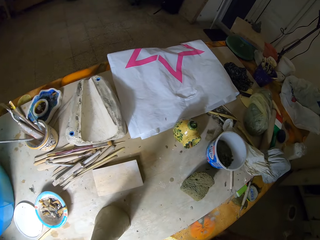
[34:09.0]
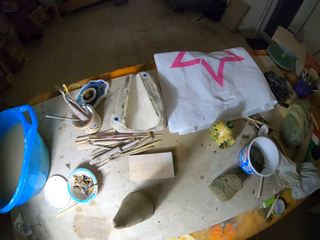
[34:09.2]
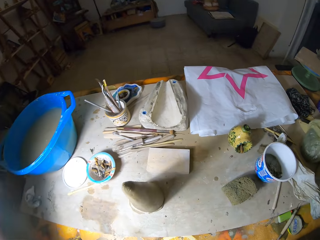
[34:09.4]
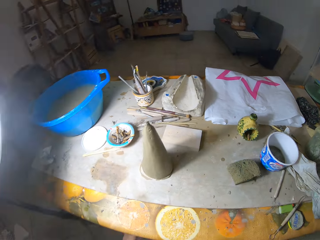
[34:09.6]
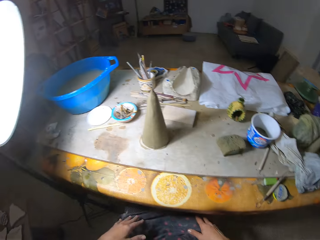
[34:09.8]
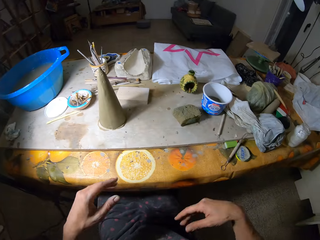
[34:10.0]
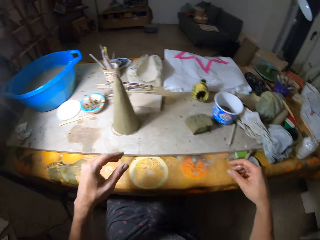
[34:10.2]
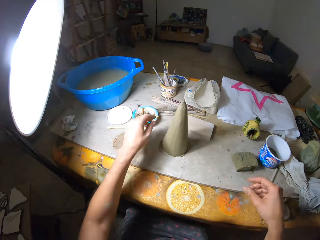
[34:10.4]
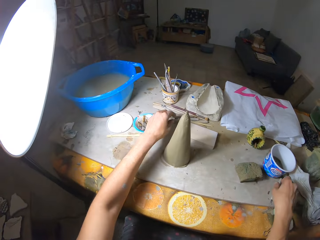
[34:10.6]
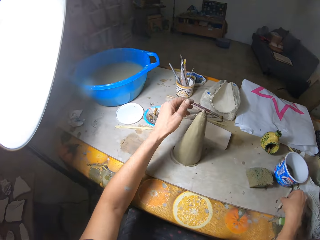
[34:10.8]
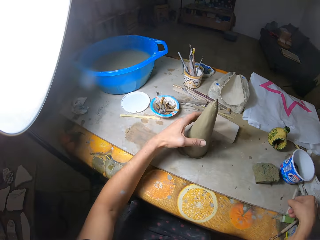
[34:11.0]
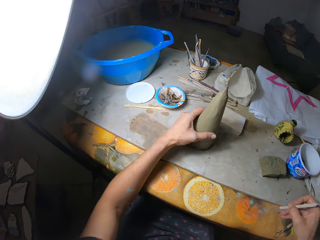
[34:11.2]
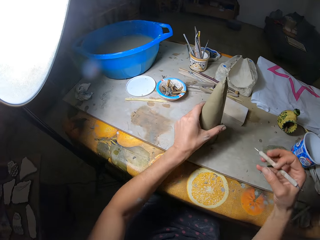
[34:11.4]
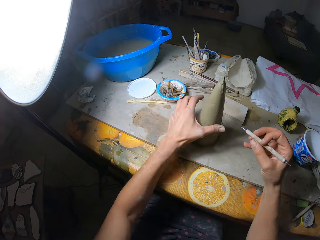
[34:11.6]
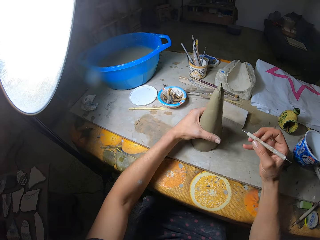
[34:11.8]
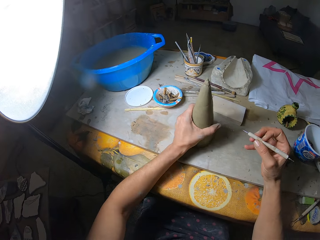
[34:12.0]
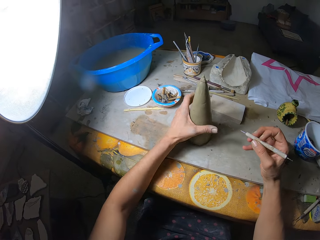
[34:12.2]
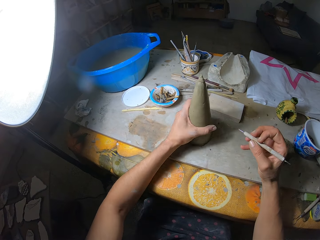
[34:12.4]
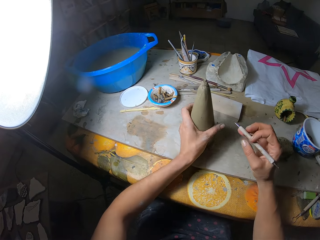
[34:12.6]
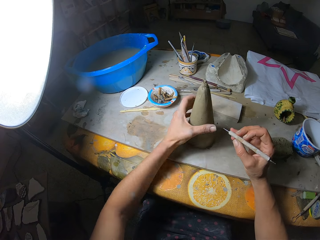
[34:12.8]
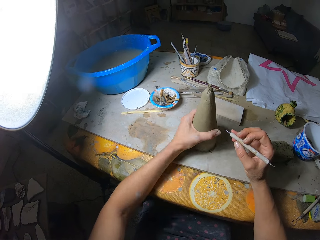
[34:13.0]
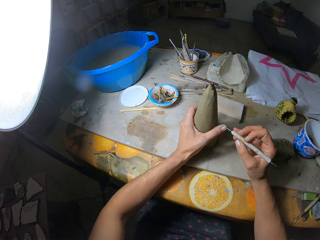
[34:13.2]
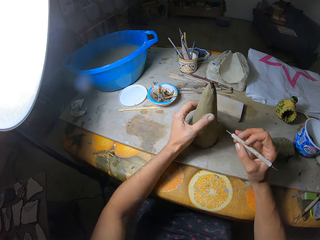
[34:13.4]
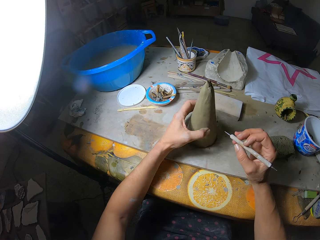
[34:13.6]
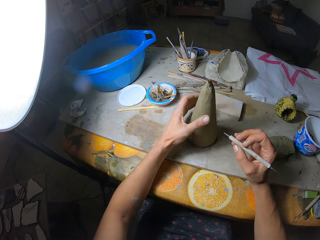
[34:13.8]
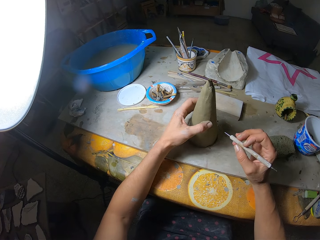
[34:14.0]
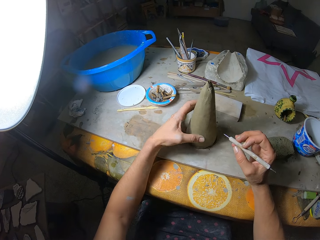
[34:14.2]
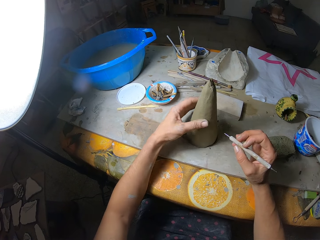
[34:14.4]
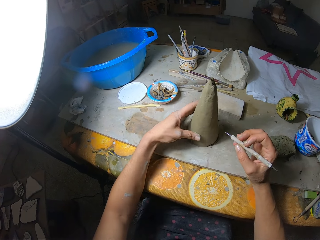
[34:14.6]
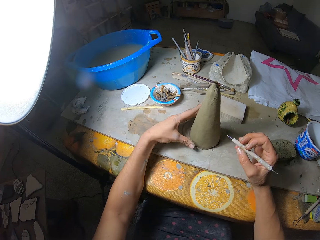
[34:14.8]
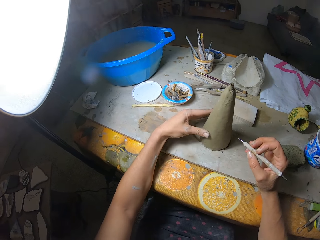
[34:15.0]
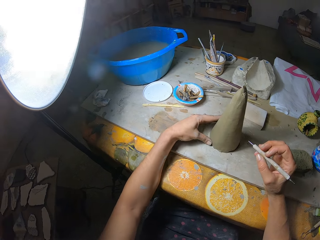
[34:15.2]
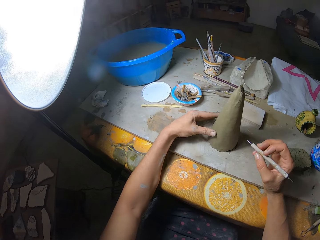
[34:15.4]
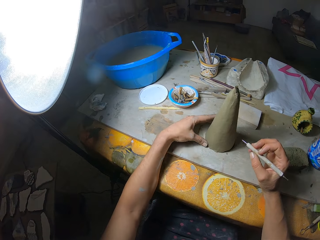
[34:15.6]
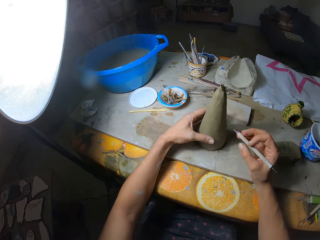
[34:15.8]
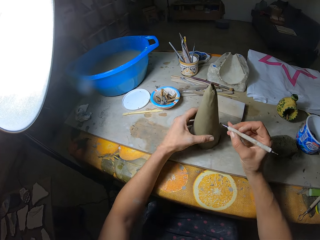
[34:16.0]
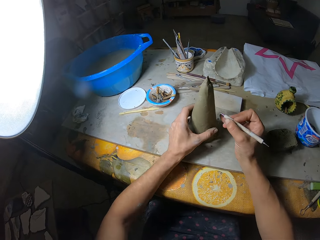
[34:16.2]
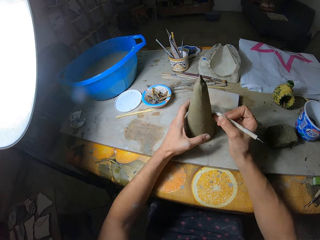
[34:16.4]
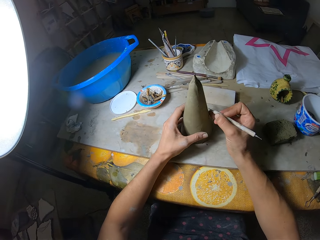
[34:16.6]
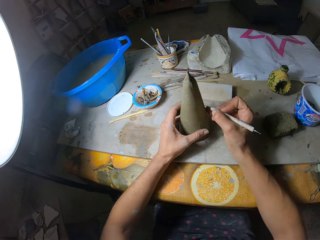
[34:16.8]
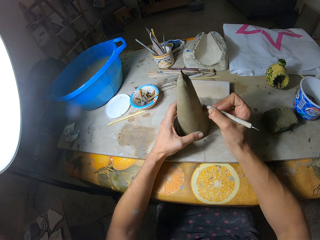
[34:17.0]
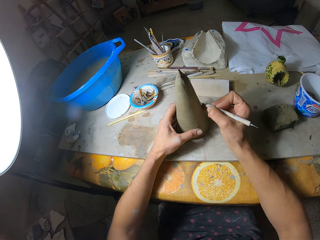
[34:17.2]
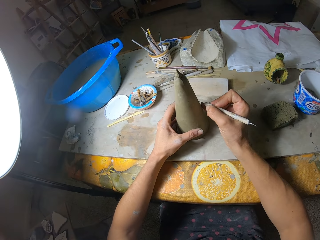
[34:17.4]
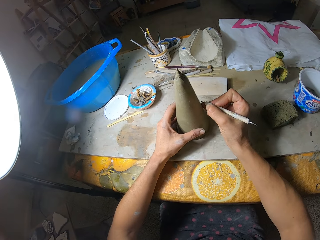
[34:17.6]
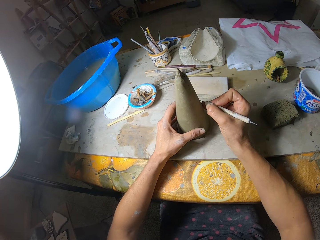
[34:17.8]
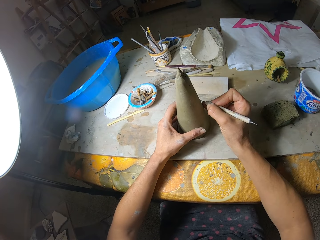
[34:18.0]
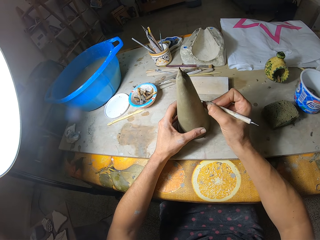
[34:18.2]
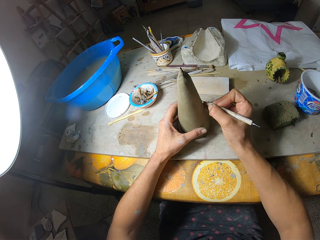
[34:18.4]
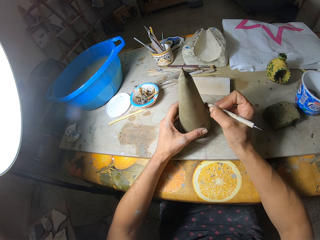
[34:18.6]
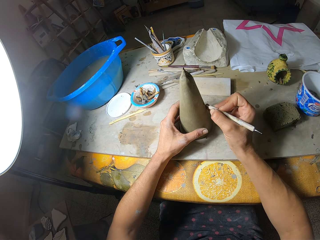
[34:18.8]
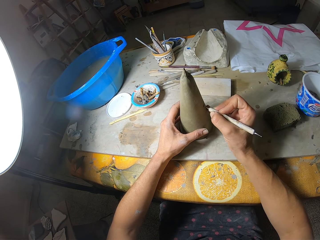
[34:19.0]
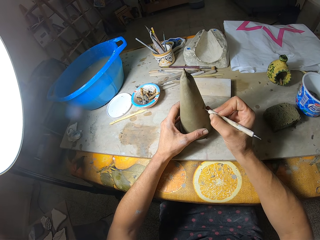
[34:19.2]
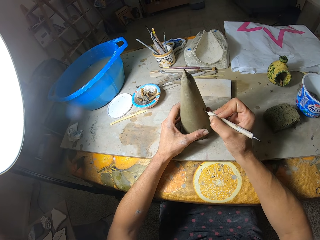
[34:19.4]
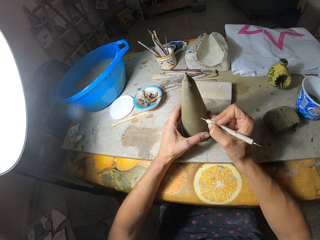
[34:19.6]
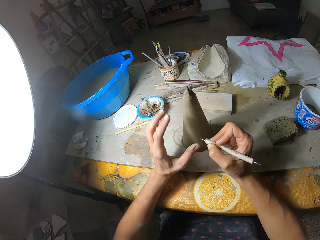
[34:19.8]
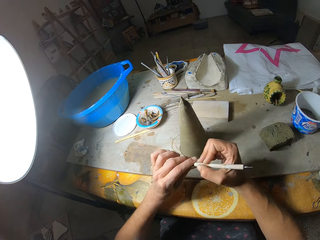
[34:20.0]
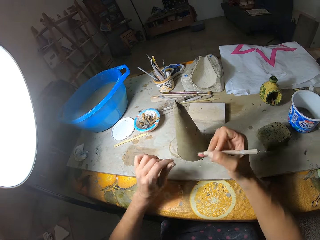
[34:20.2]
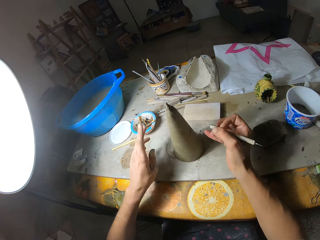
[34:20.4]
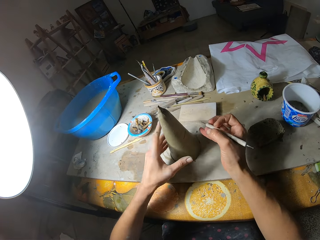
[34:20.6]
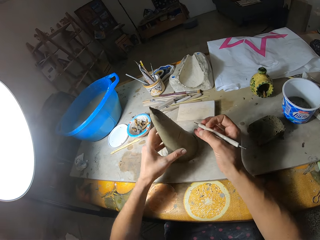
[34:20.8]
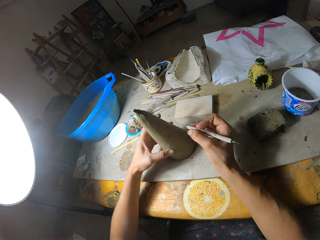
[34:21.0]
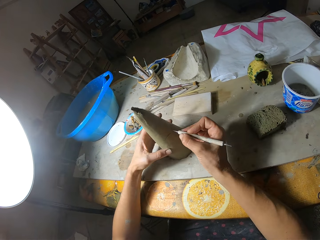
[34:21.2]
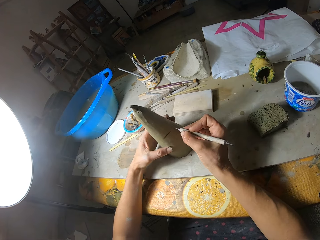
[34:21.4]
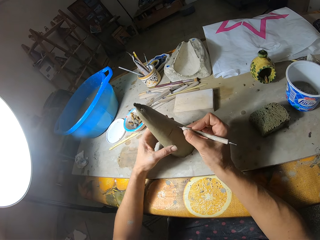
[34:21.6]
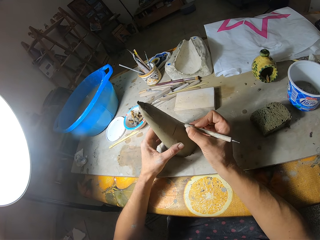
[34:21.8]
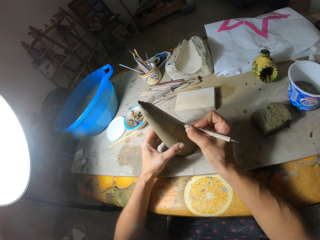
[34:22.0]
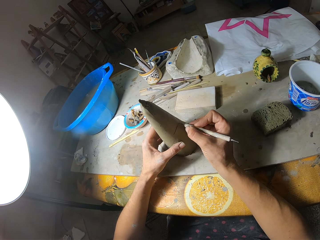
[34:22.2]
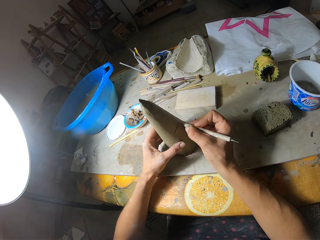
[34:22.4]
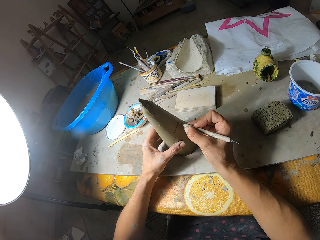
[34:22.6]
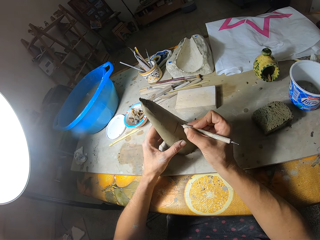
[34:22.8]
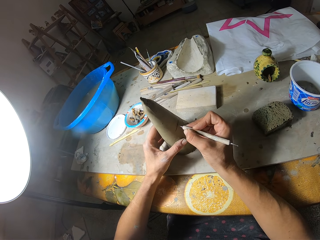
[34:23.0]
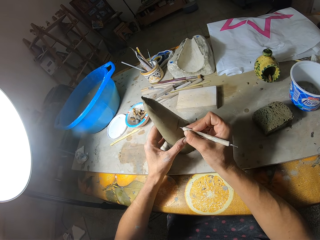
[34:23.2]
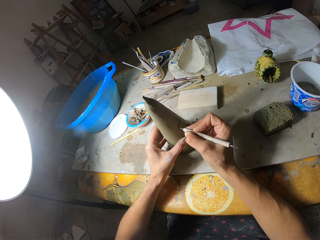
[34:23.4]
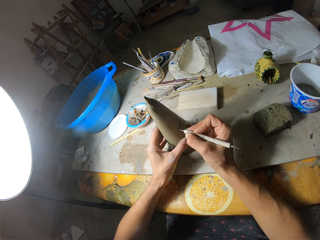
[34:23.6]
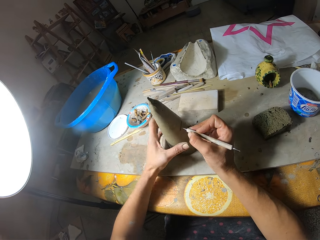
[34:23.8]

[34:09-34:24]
The camera wearer picks up a carving tool on the table with her right hand. She places her left hand on the ceramic cone art on the table. She rolls the ceramic cone art on the table with her left hand. She brushes the ceramic cone art on the table with her left thumb. She carves on the ceramic cone art in her left hand on the table with the carving tool in her right hand. She cleans the tip of the carving tool in her right hand with her left hand. She rolls the ceramic cone art on the table with her left hand. She carves on the ceramic cone art in her left hand on the table with the carving tool in her right hand.

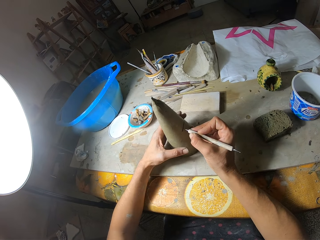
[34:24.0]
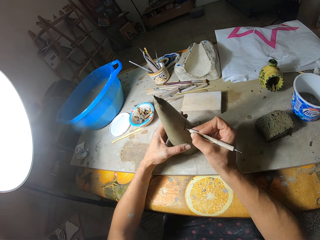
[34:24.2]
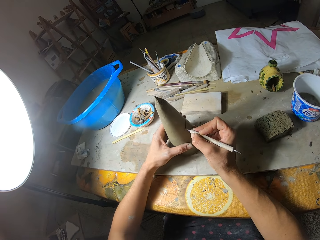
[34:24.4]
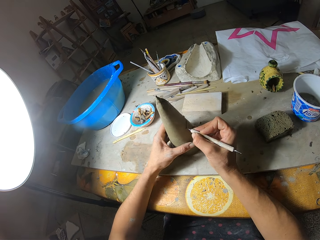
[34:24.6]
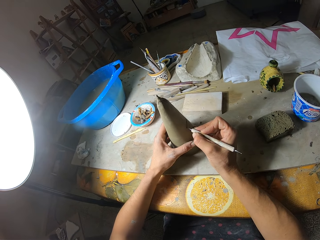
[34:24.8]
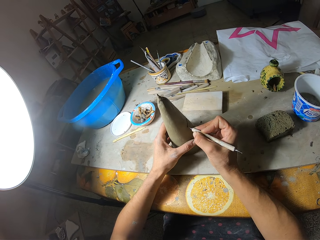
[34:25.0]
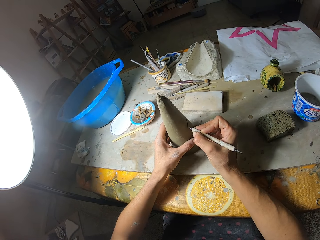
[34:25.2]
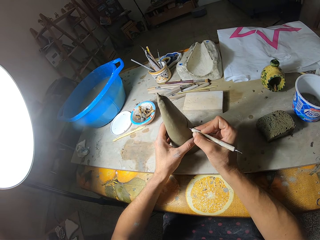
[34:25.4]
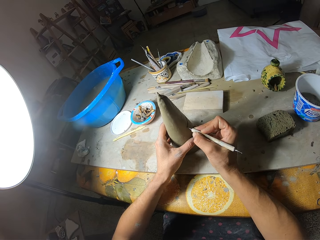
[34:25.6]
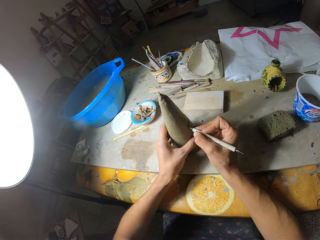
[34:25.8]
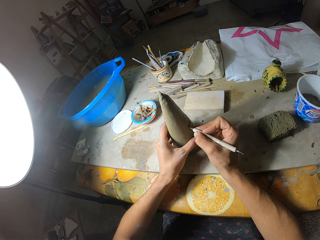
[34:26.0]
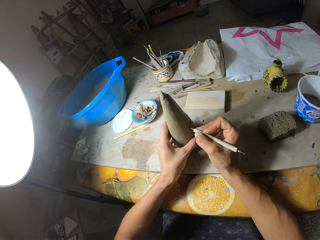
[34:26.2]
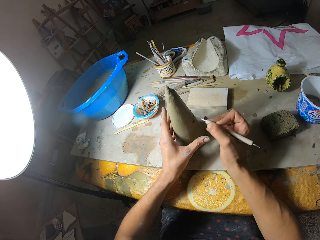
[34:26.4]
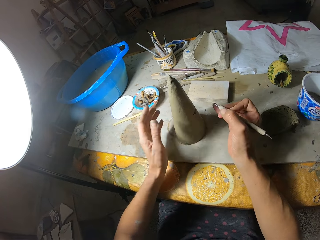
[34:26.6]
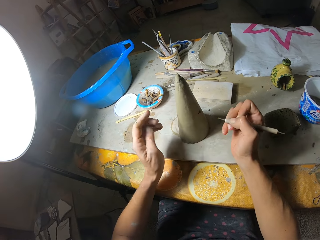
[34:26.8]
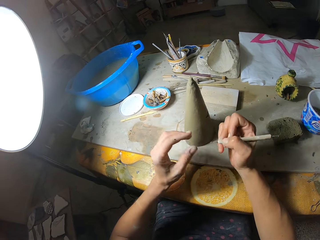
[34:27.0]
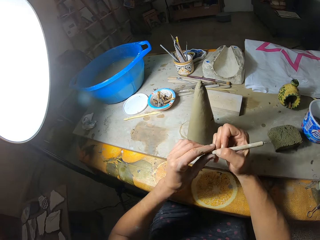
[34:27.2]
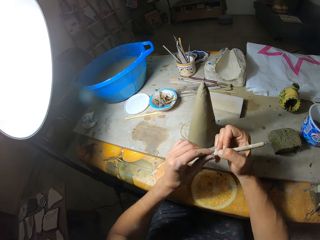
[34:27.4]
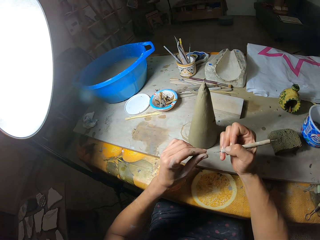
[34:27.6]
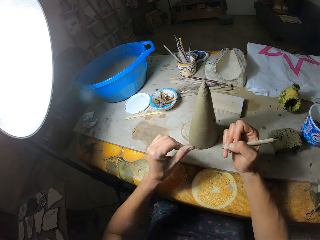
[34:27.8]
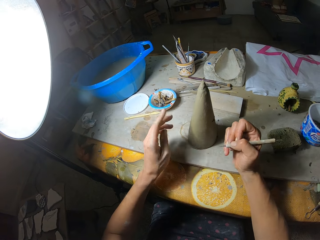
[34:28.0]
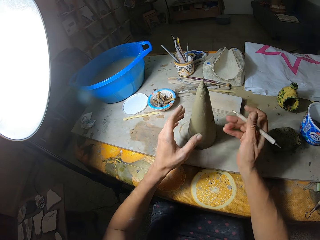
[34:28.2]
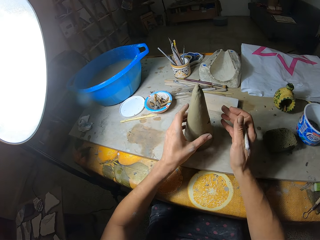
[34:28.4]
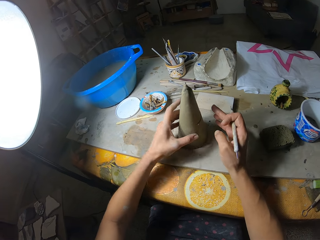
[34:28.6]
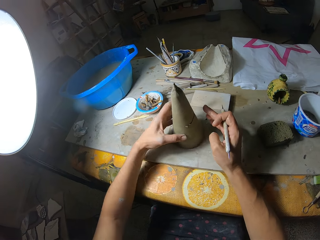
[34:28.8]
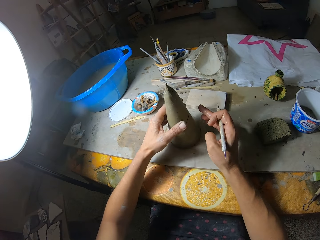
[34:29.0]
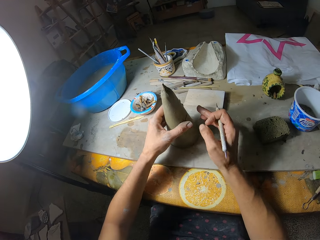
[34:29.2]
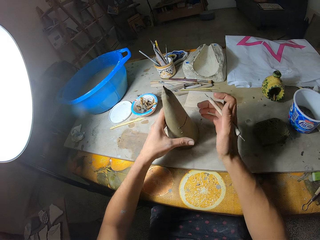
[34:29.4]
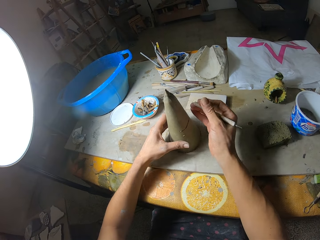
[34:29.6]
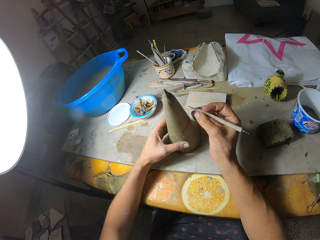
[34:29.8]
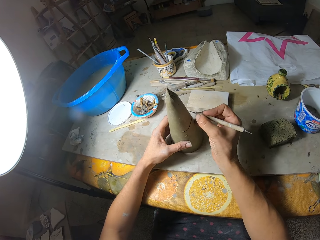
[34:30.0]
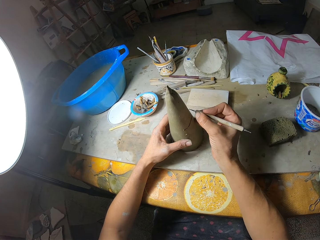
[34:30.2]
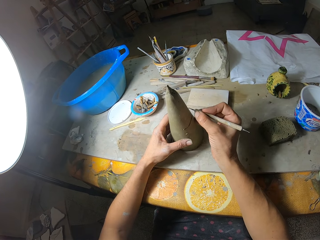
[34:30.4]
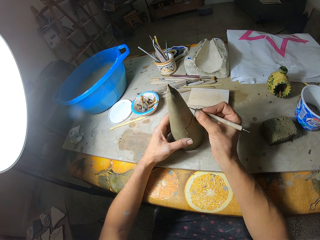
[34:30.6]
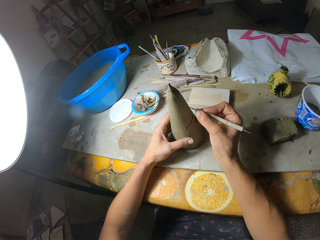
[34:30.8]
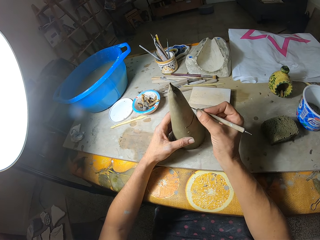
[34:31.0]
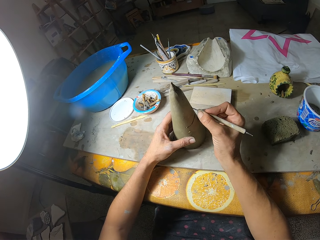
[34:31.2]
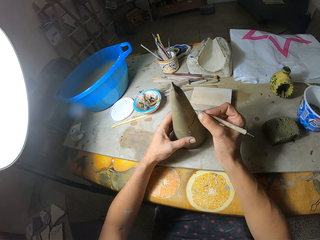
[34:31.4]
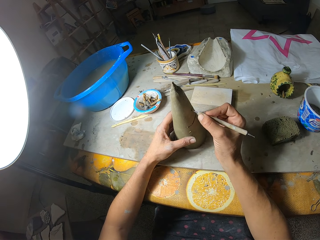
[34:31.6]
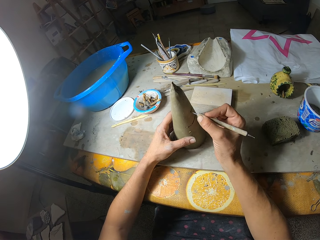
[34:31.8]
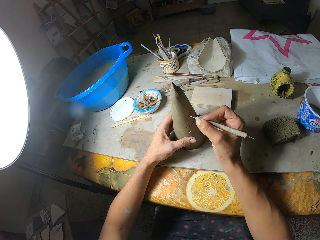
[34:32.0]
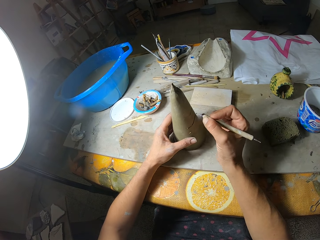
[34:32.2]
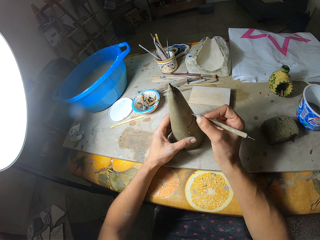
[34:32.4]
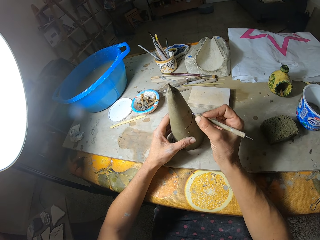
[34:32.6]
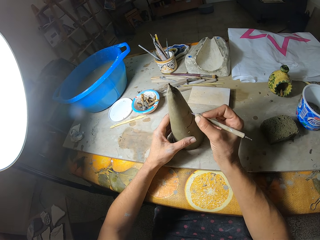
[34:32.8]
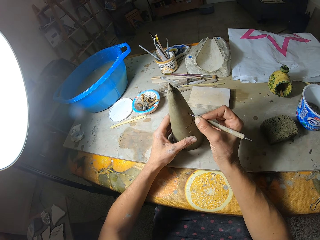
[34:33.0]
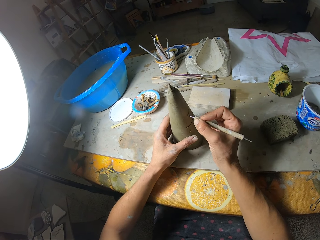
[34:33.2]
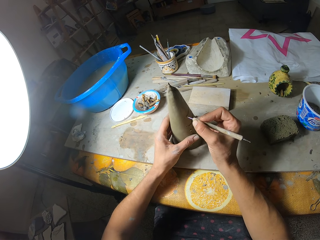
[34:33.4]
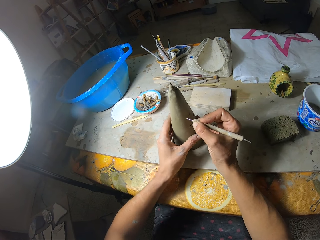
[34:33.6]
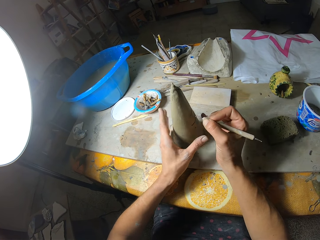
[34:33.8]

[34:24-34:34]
The camera wearer cleans the tip of the carving tool in her right hand with her left hand. She rolls the ceramic cone art on the table with her left hand. She brushes off clay dust from the ceramic cone art on the table with her left hand. She carves on the ceramic cone art in her left hand on the table with the carving tool in her right hand.
